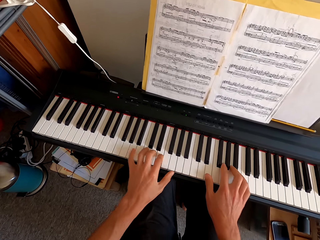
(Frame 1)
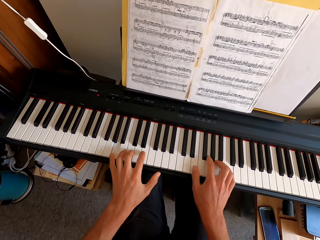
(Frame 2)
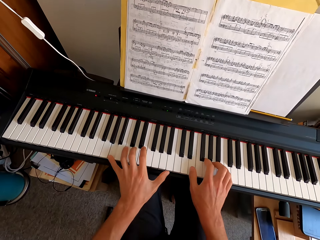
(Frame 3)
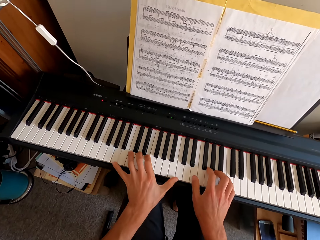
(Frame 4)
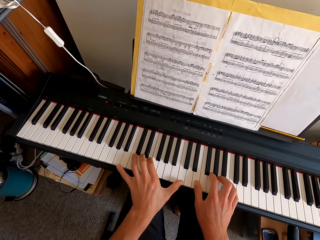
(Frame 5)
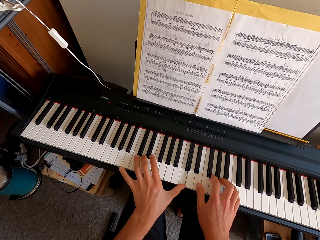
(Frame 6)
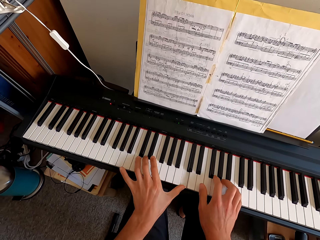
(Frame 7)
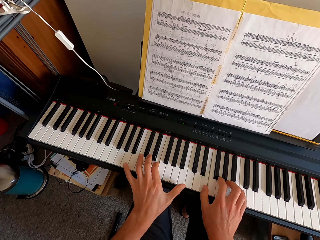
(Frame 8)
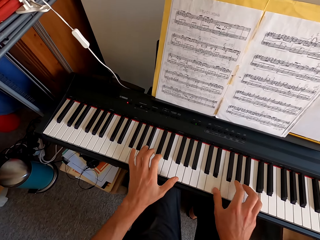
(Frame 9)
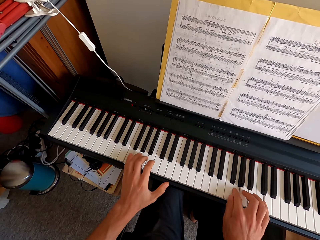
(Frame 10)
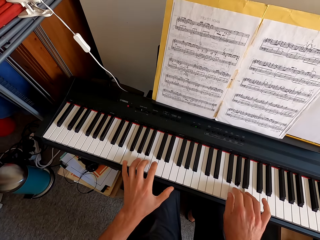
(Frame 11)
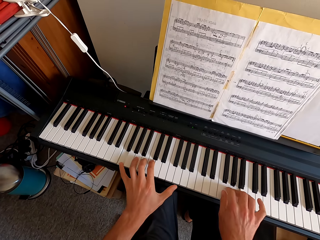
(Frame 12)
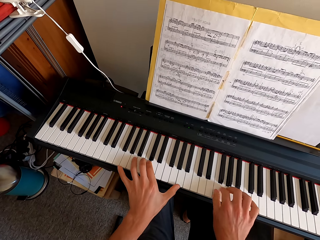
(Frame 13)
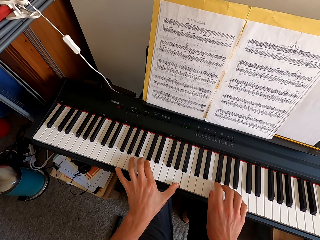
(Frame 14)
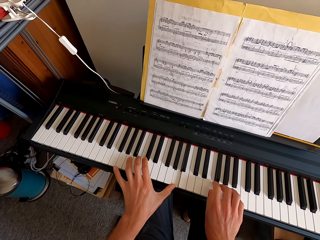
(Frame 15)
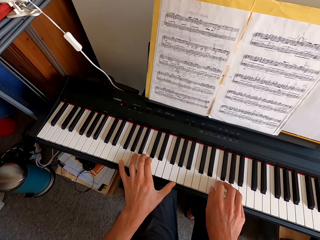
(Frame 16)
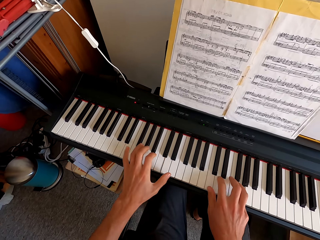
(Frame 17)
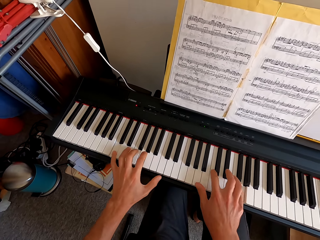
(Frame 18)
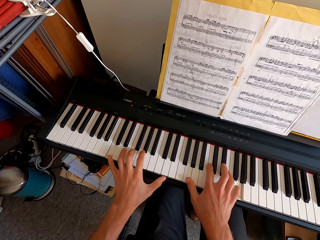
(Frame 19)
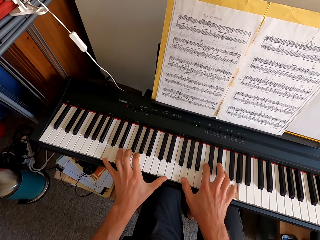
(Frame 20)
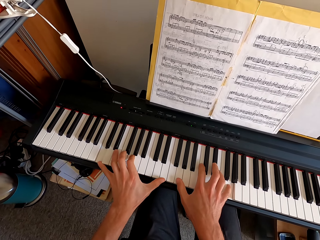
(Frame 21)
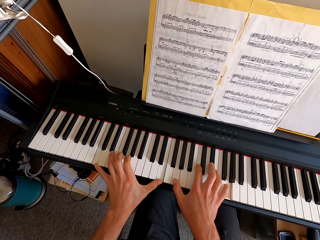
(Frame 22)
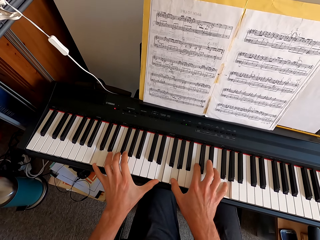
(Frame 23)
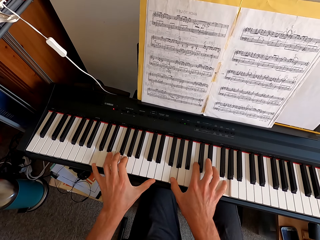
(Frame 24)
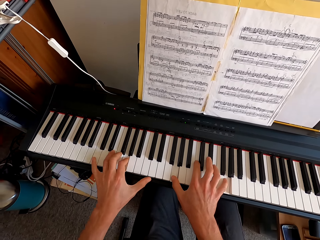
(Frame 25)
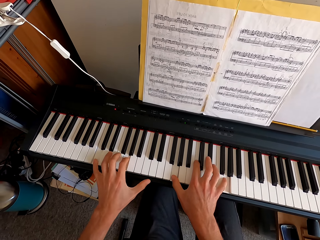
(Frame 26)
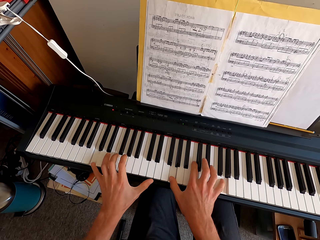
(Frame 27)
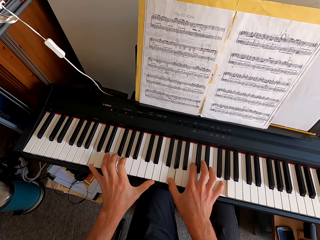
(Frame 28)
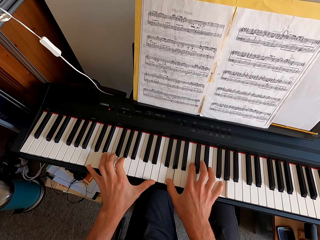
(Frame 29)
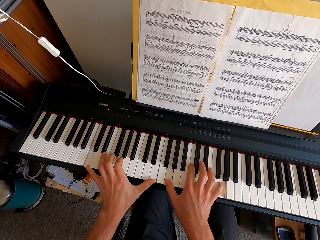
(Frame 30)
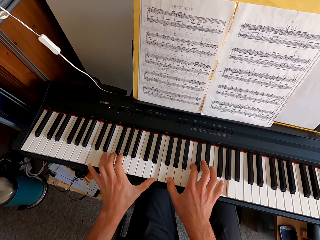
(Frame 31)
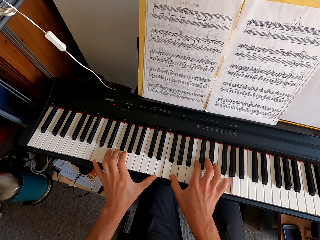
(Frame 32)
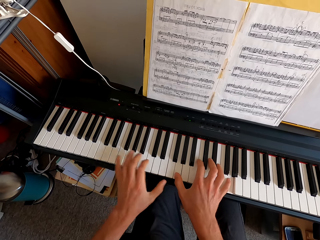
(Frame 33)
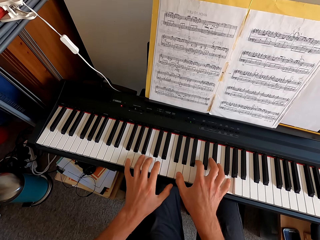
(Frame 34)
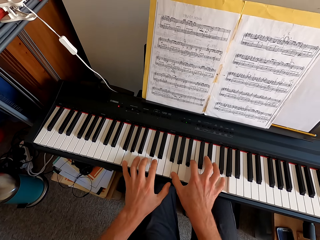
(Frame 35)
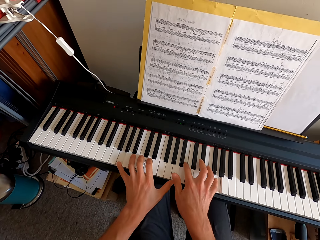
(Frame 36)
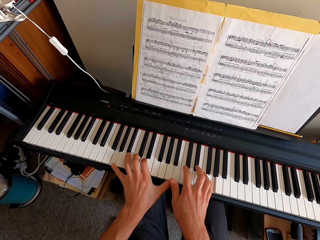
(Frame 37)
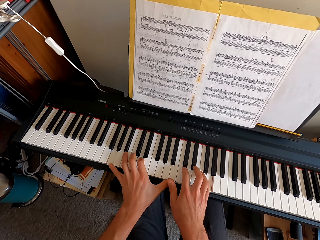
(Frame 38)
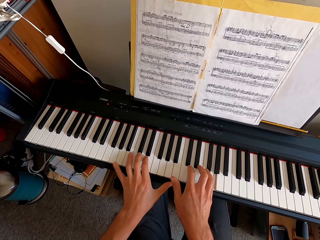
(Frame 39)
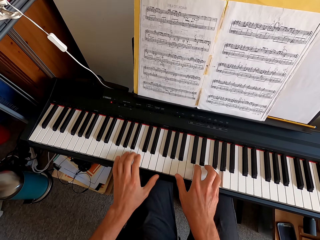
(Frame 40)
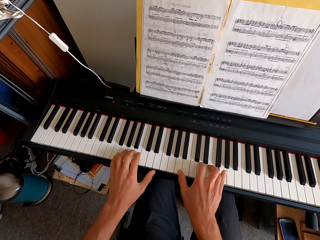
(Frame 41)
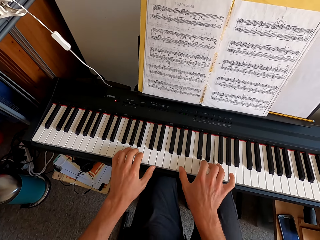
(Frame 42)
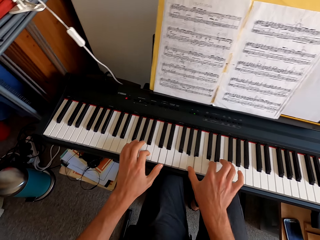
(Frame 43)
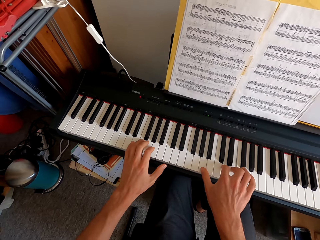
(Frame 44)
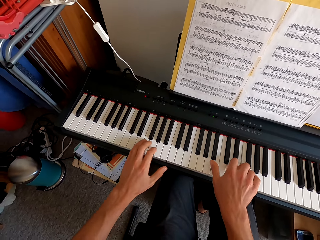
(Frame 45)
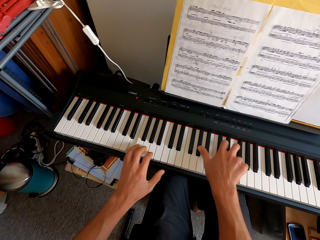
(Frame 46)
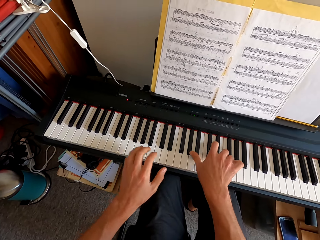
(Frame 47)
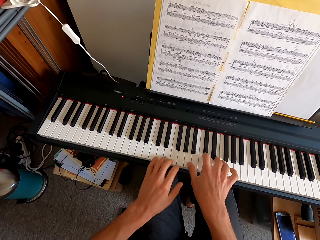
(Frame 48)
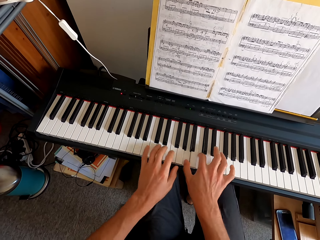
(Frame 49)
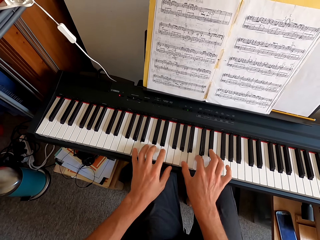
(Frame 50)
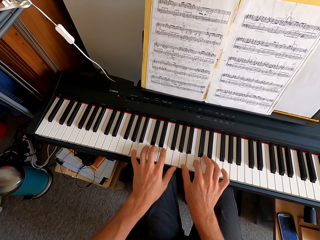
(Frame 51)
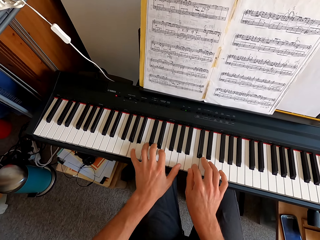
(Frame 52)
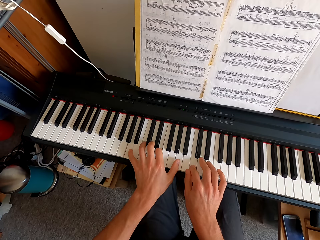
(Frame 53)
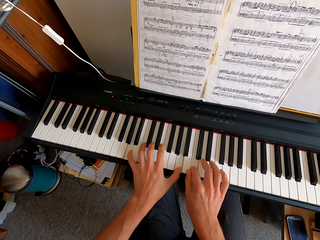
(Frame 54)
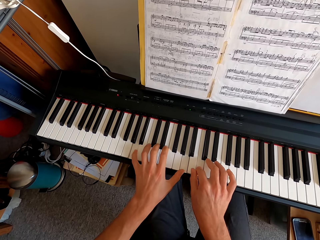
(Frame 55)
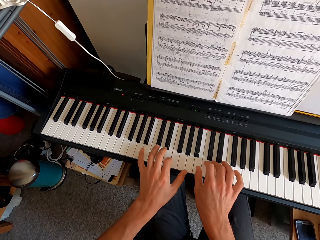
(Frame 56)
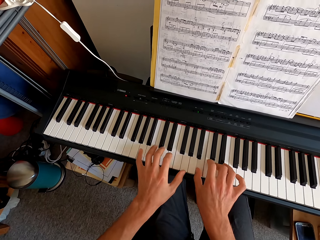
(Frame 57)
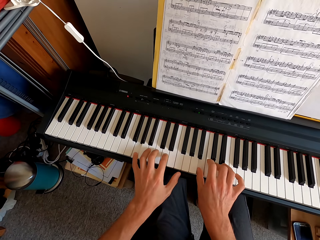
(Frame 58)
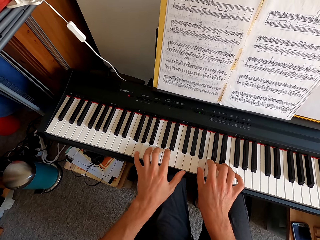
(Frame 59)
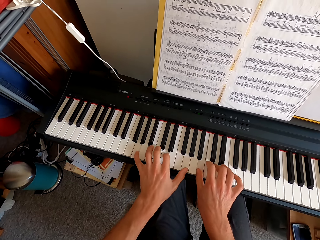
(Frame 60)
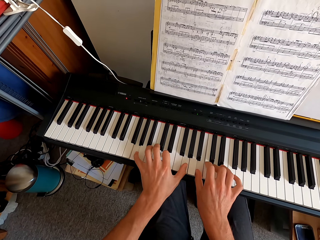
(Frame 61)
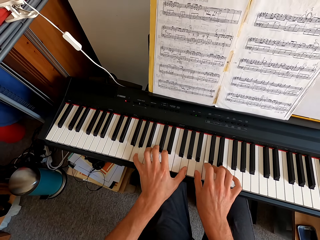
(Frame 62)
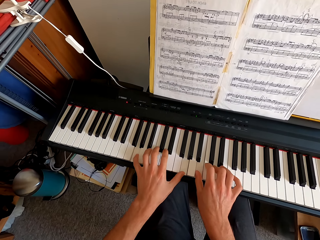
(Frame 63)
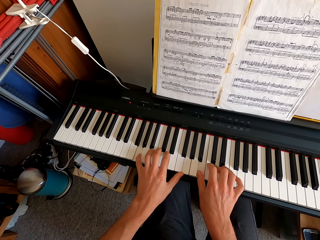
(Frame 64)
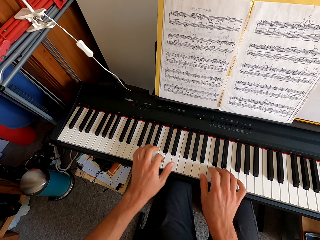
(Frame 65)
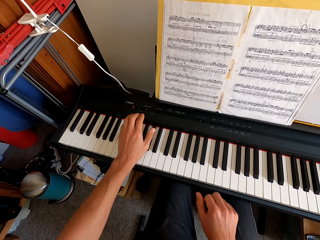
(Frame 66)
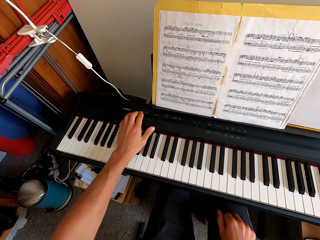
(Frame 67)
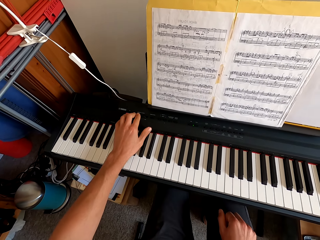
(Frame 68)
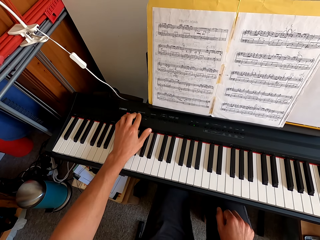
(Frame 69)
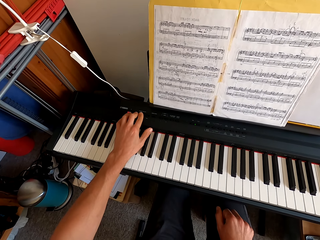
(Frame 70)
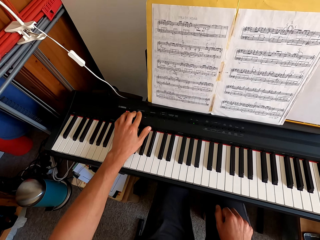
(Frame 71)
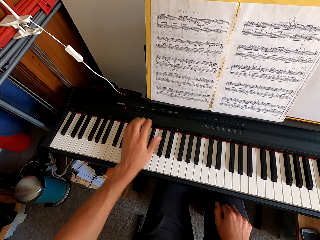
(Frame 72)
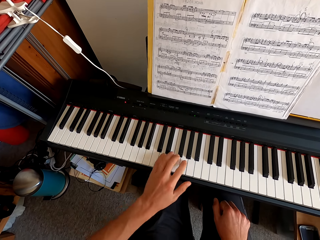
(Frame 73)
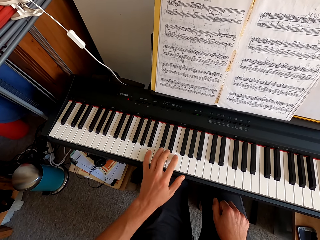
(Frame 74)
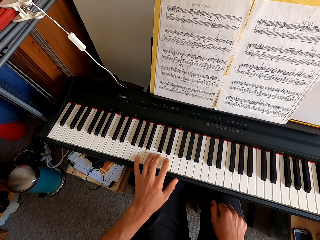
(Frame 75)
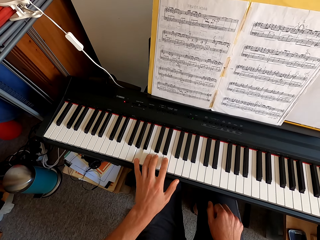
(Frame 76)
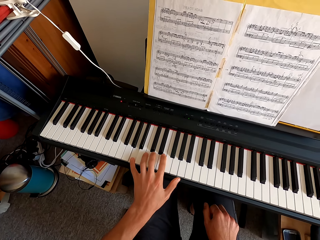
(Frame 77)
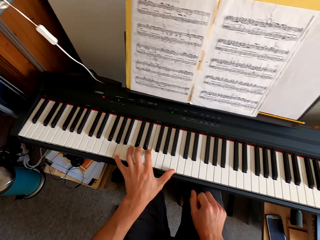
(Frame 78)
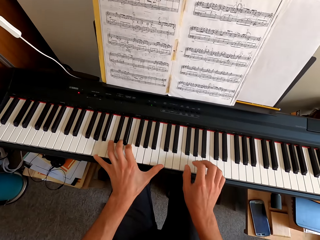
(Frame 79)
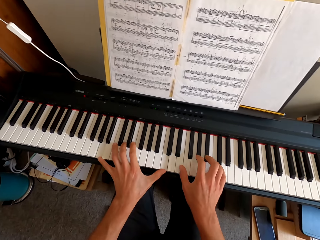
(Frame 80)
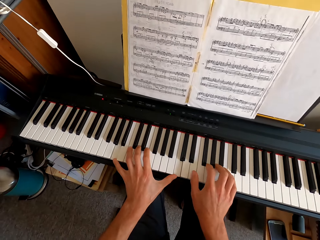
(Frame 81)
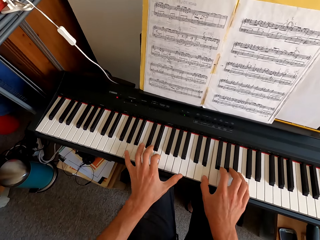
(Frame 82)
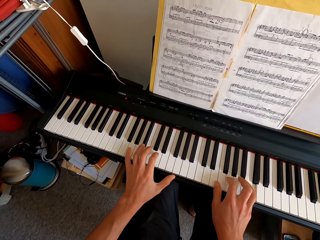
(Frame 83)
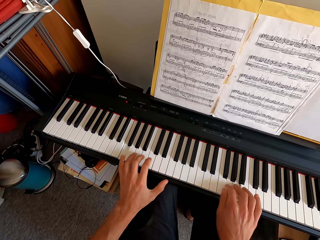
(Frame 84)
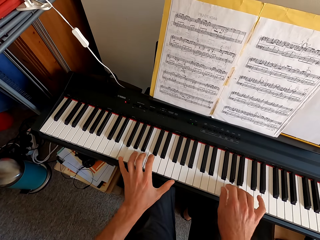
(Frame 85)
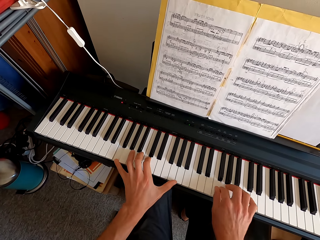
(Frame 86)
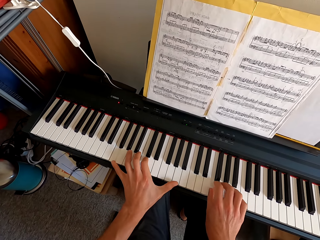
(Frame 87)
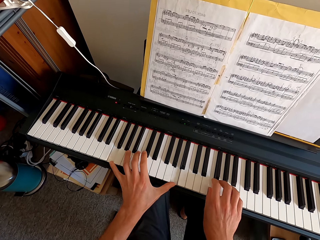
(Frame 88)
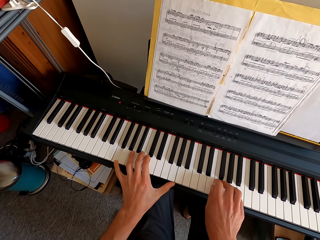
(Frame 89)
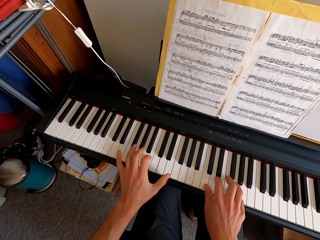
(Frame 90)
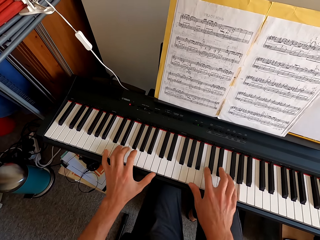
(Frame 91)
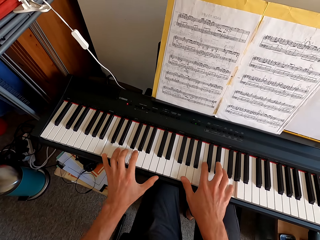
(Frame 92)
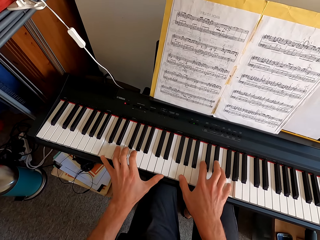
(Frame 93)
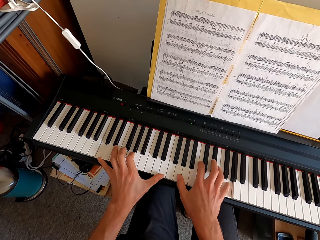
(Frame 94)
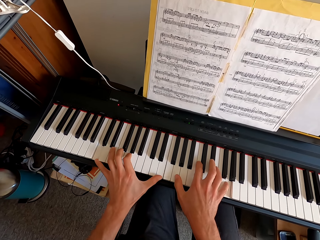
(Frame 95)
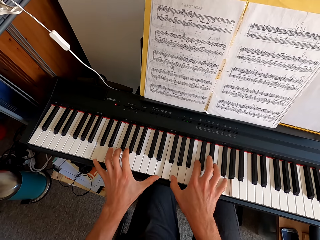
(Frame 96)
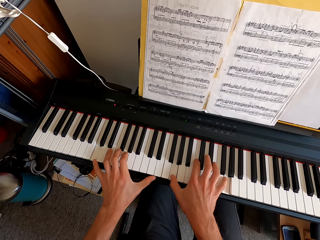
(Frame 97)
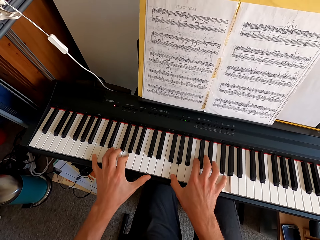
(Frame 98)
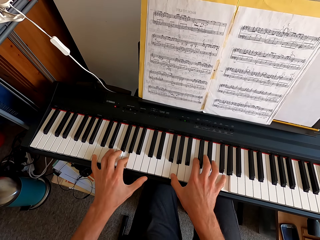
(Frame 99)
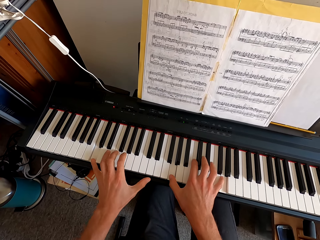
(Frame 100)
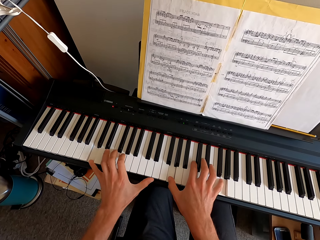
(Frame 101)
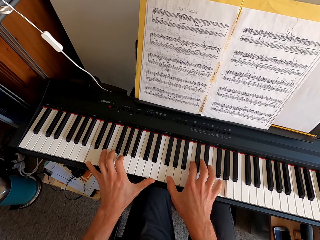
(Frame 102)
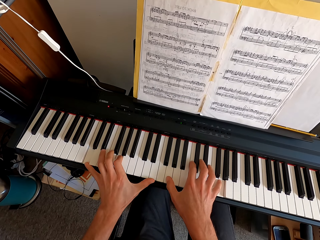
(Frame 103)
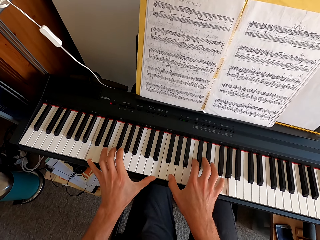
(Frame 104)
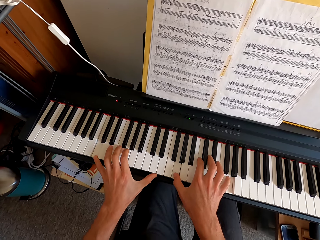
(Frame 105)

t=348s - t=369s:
The camera wearer pulls his hand off the keyboard. He plays the keyboard. He plays the keyboard with both hands.
